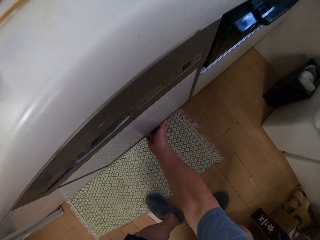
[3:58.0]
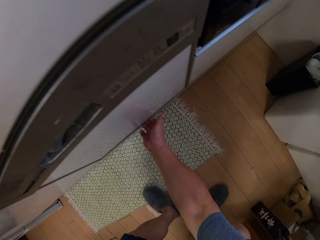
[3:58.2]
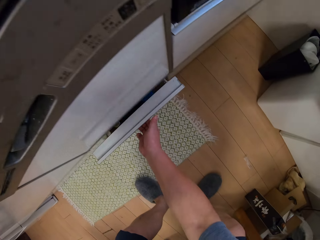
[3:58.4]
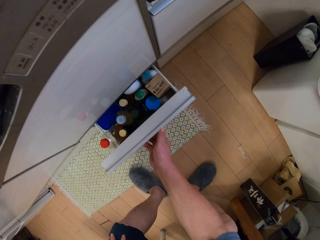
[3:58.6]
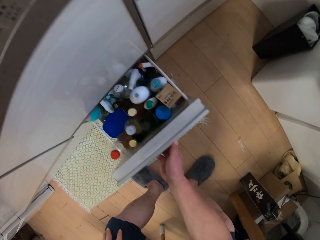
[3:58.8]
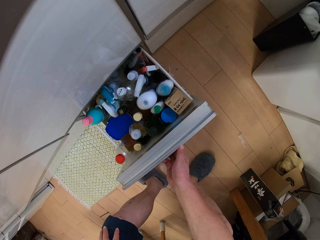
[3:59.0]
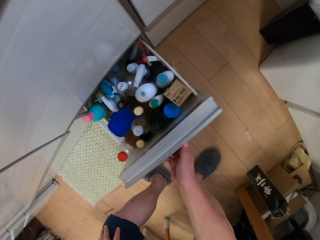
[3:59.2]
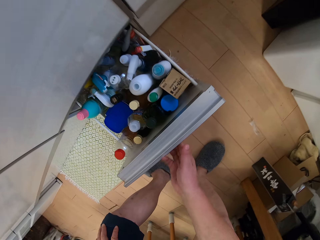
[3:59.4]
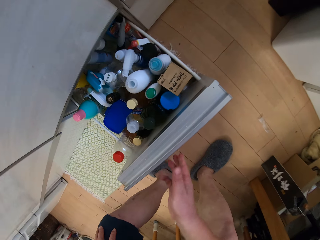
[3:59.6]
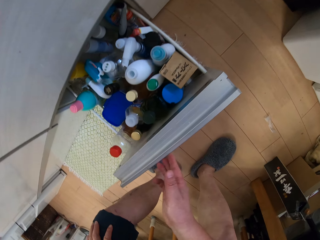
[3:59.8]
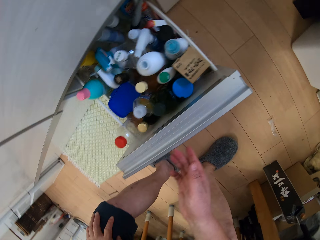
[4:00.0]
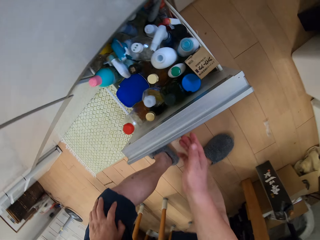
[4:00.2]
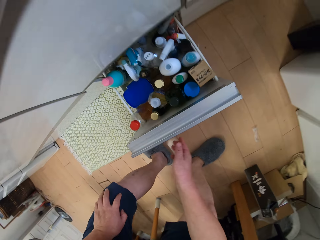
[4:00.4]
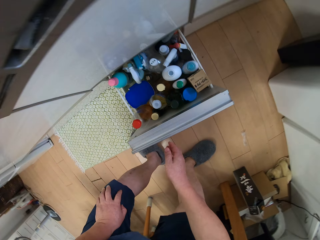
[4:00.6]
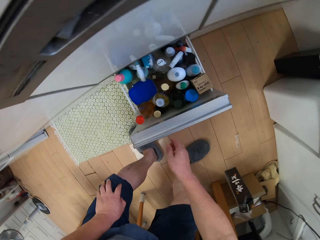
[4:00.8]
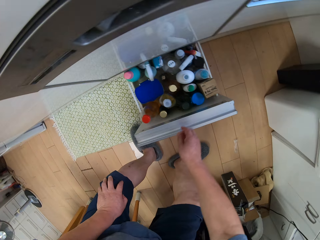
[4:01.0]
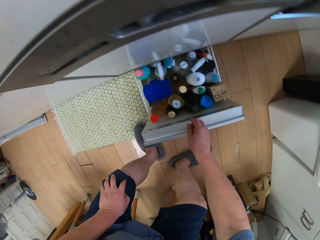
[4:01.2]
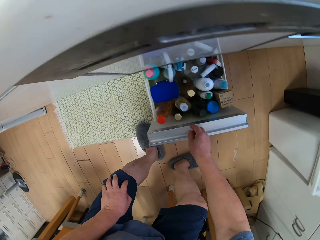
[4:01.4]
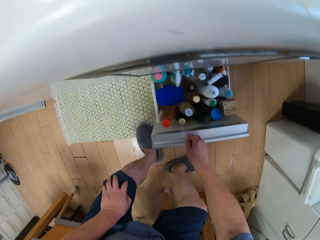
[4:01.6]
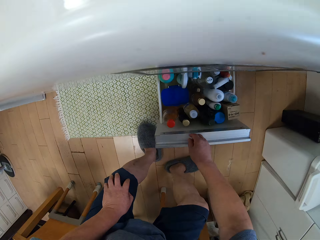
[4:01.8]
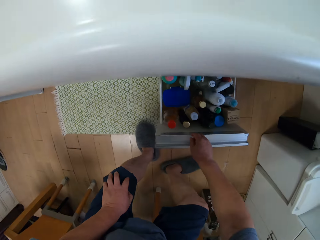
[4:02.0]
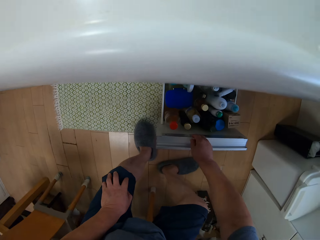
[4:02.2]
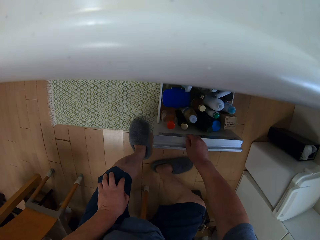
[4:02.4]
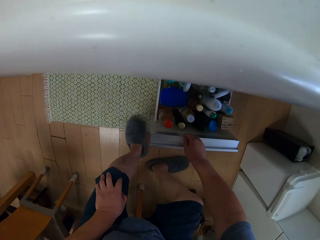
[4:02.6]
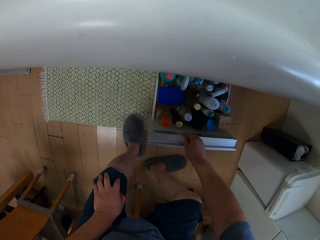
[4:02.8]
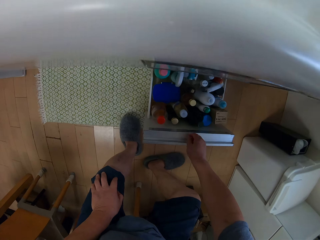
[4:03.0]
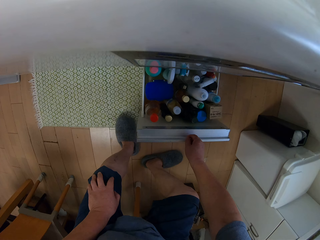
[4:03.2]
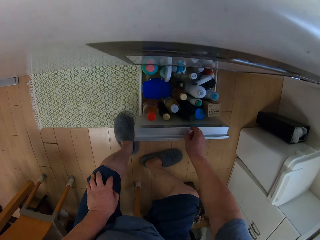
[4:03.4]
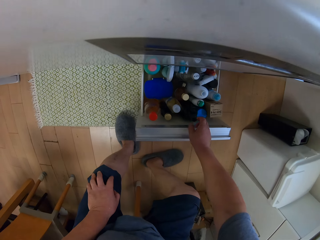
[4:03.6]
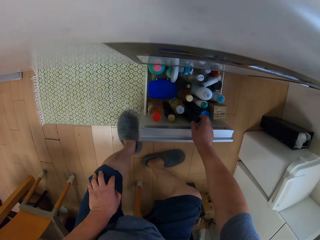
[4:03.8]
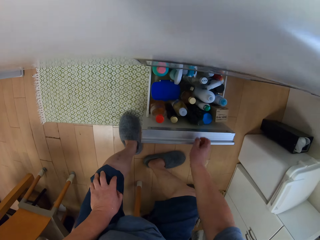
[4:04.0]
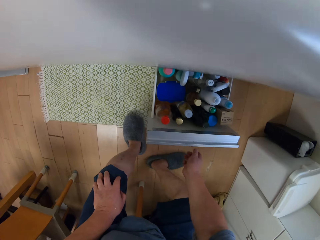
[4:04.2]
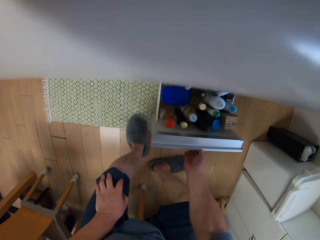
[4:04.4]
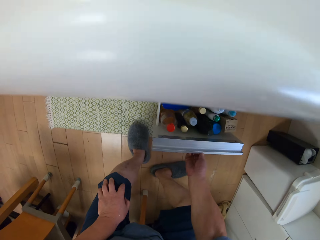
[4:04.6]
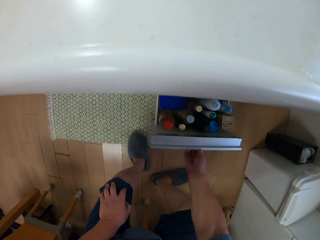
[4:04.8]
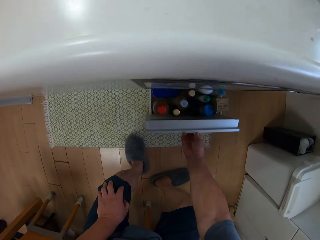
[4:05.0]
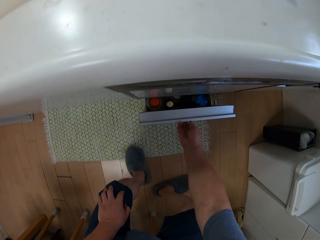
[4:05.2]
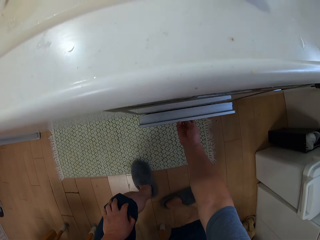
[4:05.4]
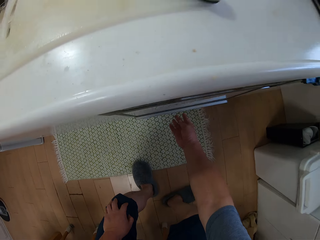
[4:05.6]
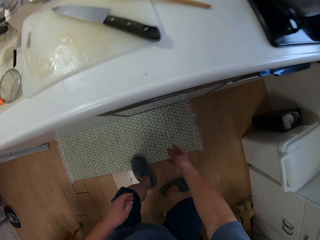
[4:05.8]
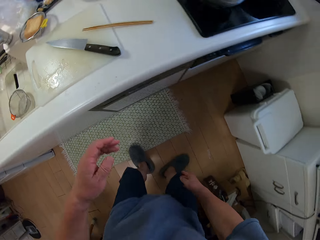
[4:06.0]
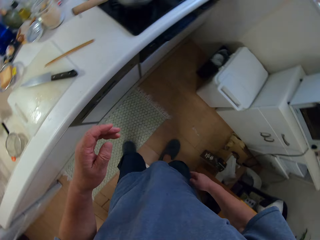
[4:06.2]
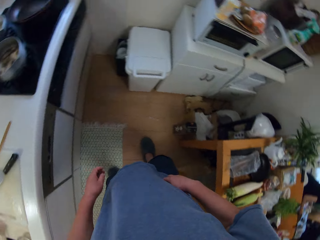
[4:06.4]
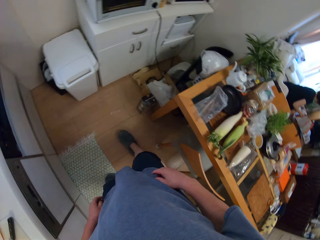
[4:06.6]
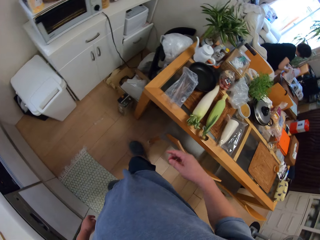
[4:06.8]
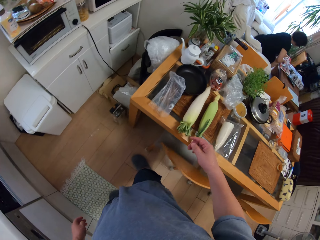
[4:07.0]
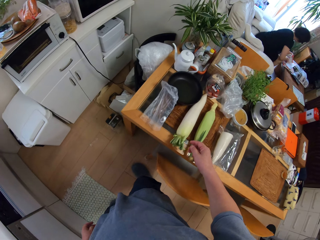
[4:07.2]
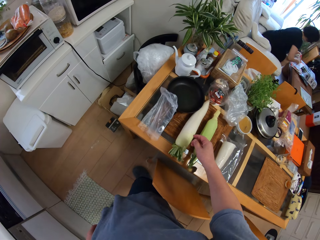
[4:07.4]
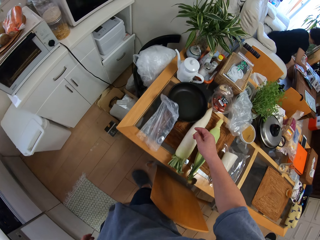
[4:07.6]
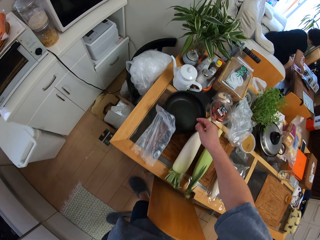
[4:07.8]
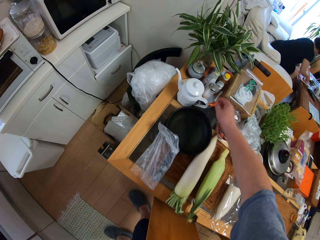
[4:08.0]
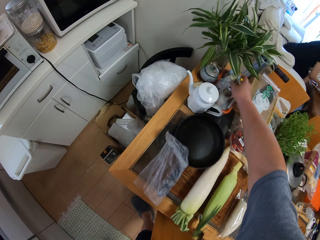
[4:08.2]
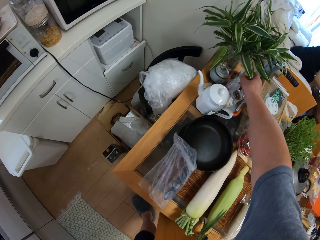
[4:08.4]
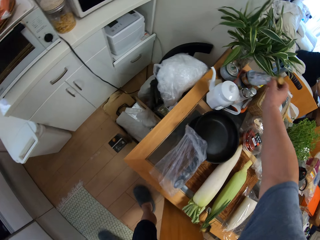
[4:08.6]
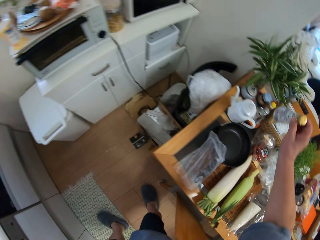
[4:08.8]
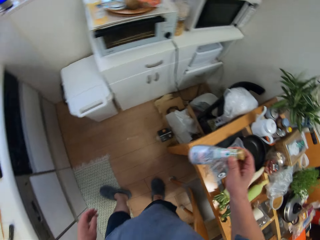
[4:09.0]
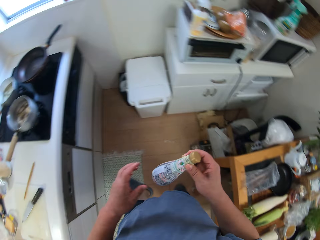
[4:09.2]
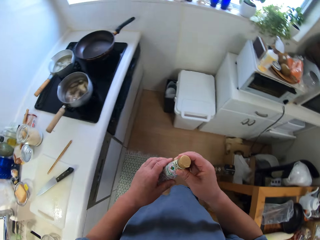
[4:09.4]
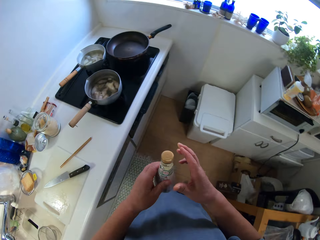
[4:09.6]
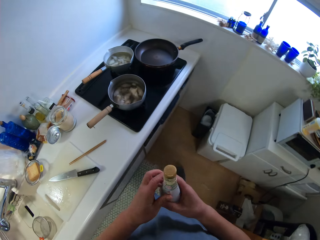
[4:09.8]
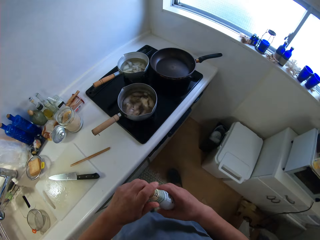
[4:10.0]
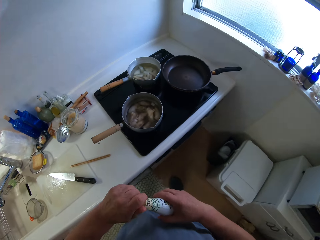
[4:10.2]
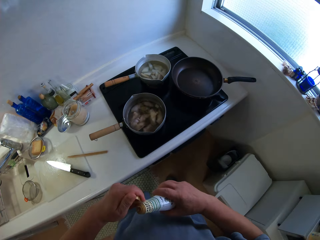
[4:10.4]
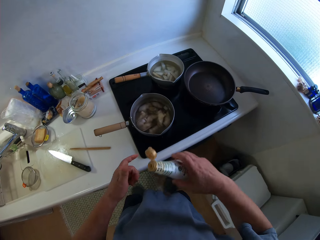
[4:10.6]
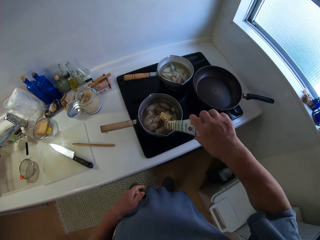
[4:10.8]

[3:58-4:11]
The camera wearer opens the cupboard with his right hand. He moves the hand. He closes the cupboard with his right hand. He picks up a plastic bottle of chilli from the table with his left hand.

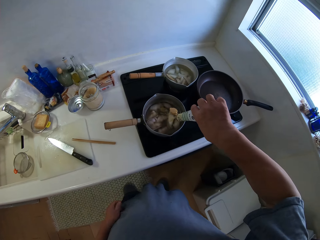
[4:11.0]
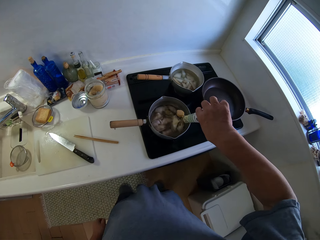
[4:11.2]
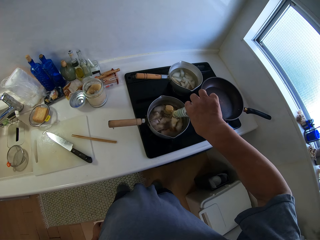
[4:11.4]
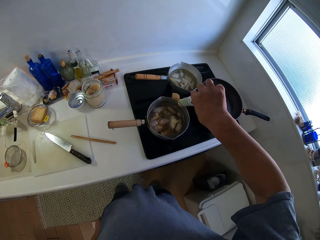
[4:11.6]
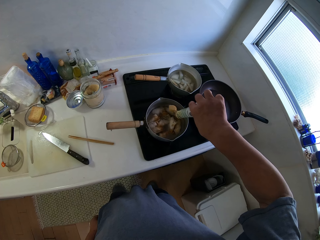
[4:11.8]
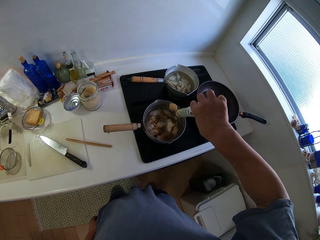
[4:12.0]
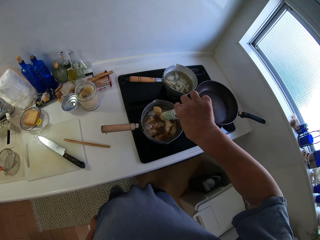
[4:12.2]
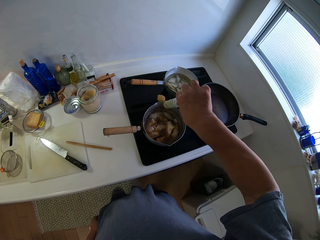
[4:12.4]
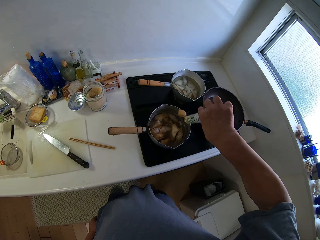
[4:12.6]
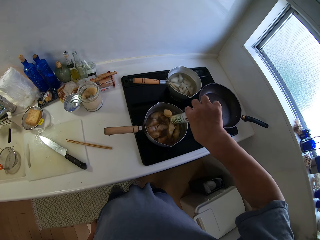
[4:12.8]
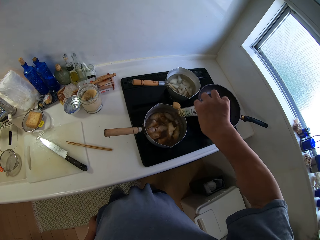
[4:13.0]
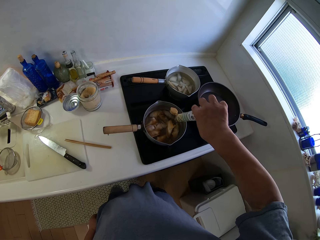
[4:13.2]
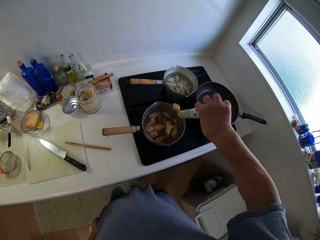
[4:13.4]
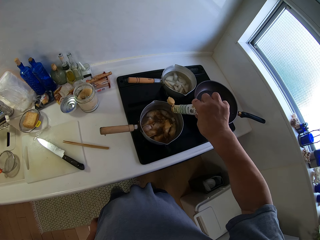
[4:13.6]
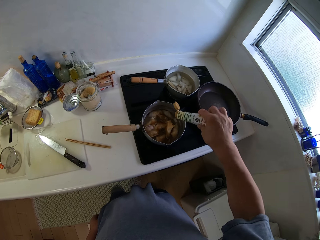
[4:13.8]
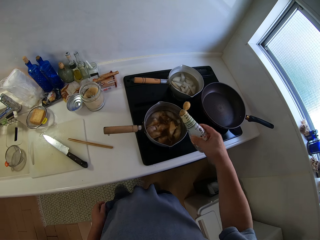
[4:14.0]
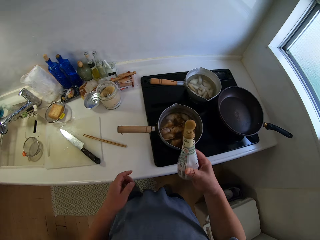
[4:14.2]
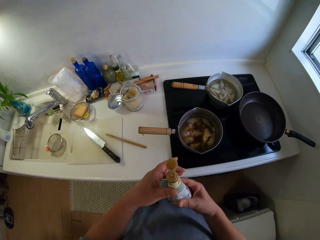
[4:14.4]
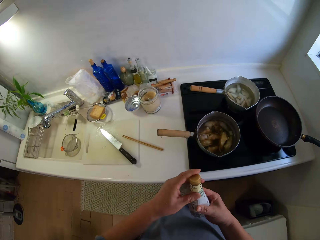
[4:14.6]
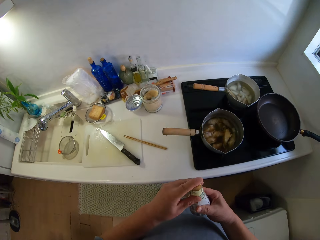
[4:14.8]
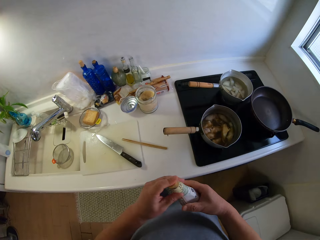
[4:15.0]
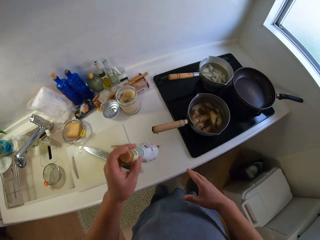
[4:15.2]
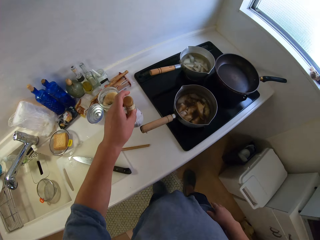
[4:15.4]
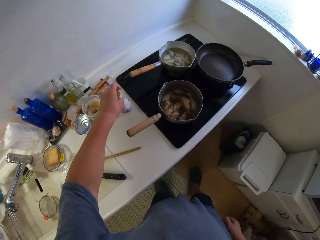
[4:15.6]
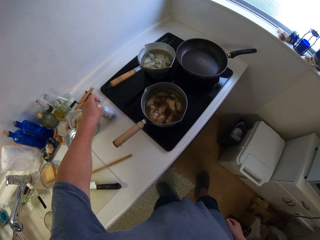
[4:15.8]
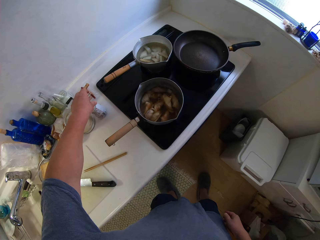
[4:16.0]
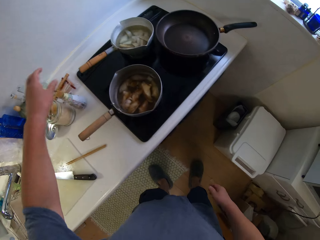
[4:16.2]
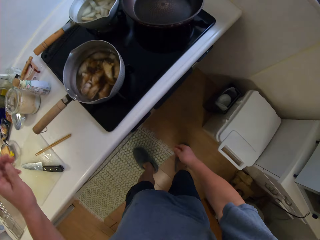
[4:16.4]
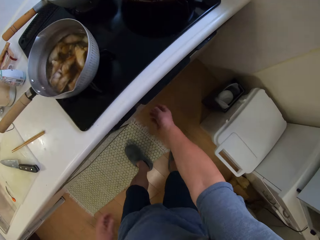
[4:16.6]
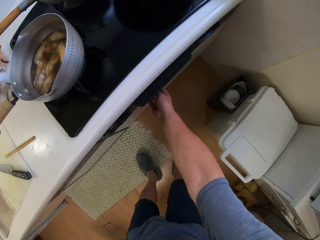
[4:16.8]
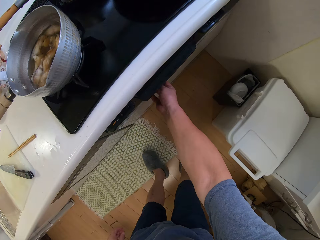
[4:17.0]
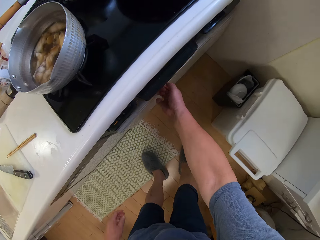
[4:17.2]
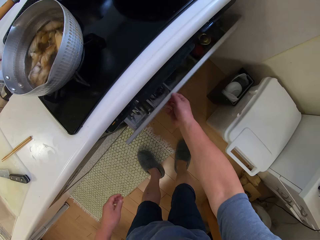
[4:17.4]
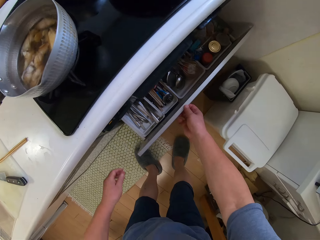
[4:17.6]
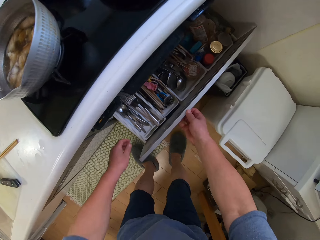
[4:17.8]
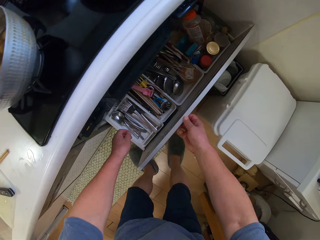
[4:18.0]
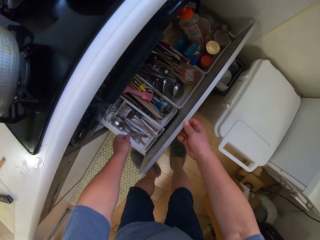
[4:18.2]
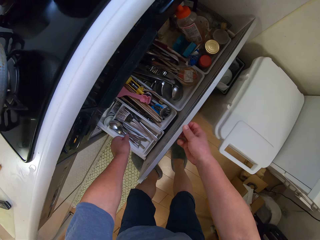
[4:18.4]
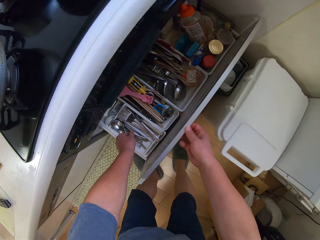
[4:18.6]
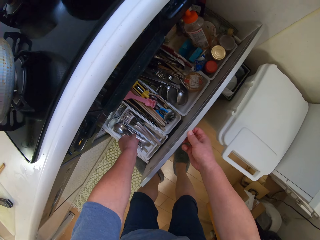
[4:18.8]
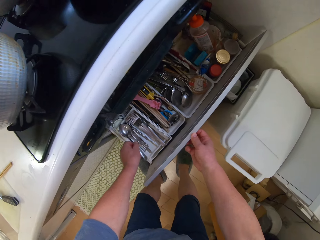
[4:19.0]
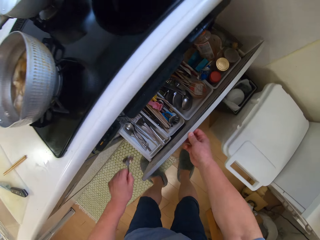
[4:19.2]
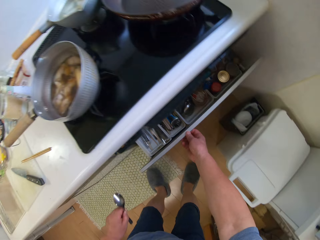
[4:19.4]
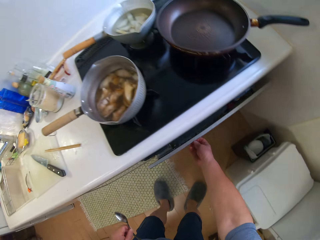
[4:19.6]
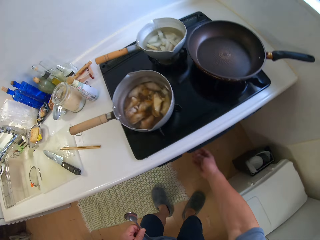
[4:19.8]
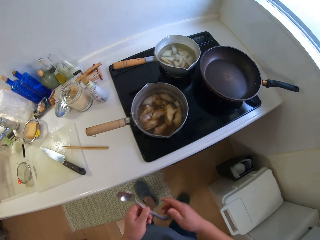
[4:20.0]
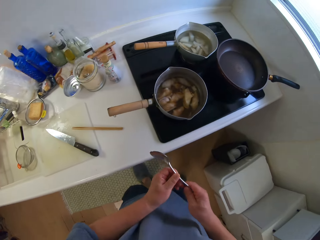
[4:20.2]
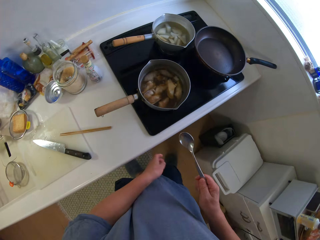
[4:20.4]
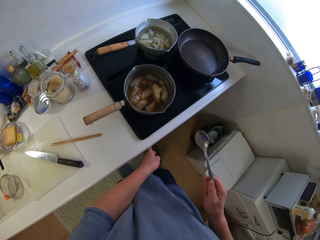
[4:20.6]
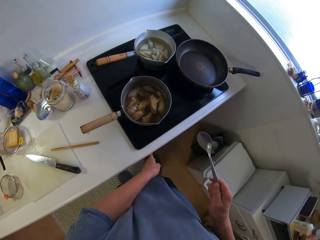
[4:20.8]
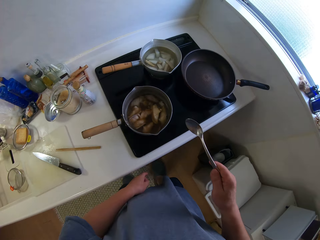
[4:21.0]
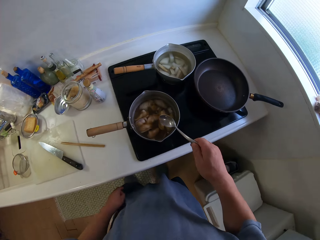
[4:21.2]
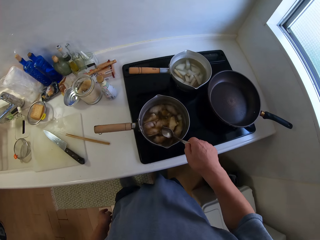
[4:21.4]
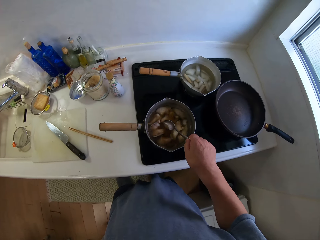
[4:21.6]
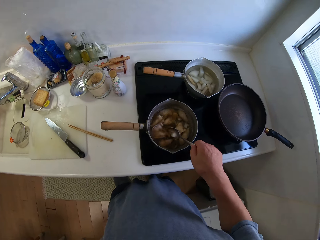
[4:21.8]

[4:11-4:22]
The camera wearer opens the plastic bottle with his left hand. He pours palm oil into the pot of yam. He covers the plastic bottle with his left hand. He drops the plastic bottle on the slab. He opens the cupboard with his right hand. He picks up a spoon from the cupboard with his left hand. He closes the cupboard.
